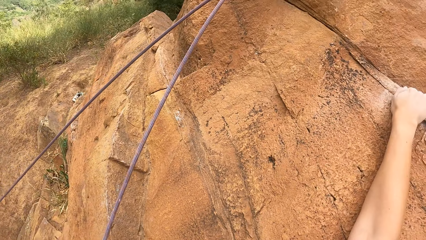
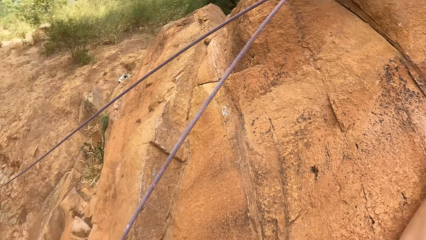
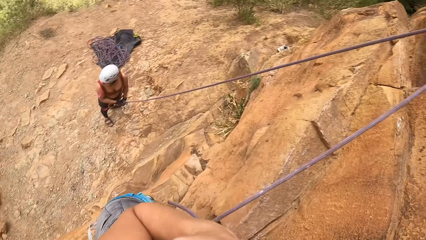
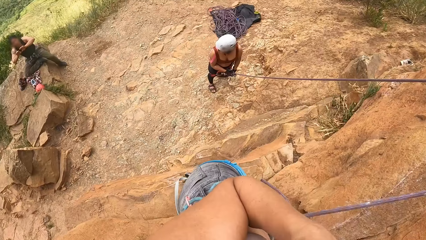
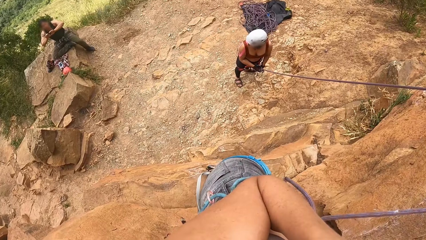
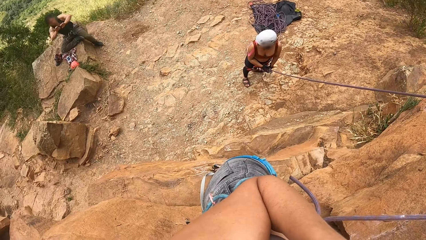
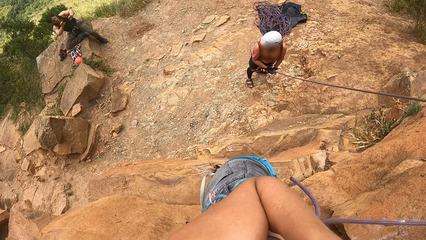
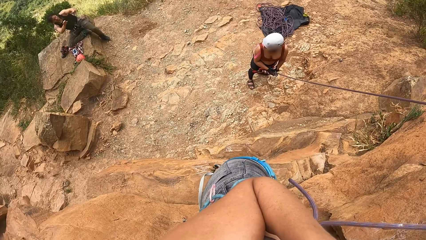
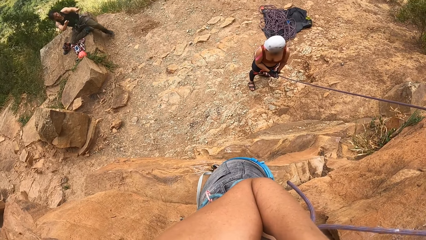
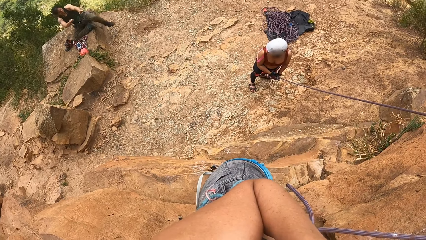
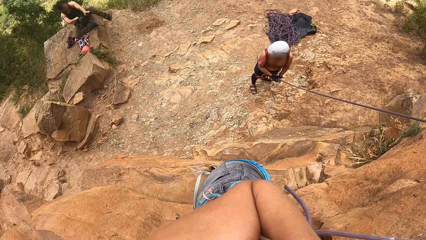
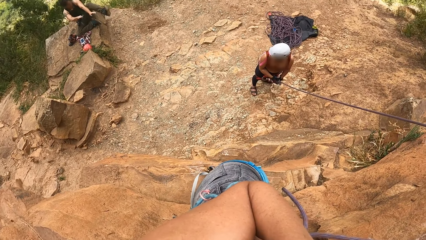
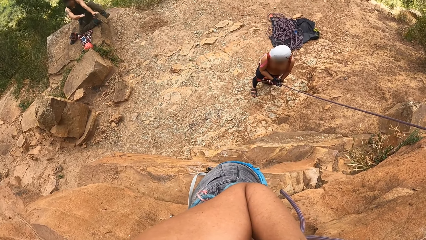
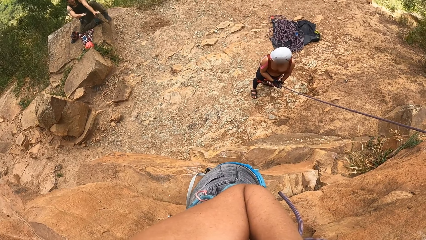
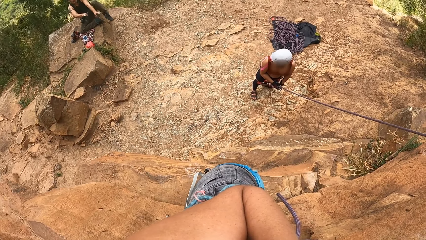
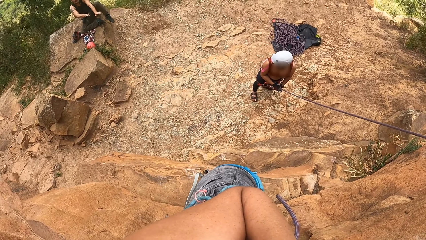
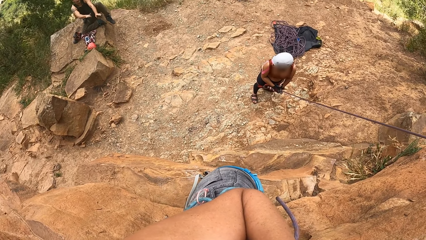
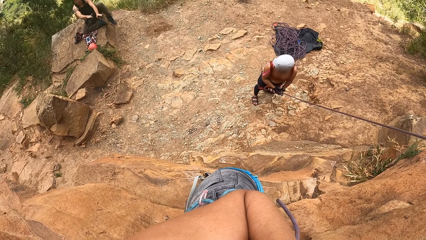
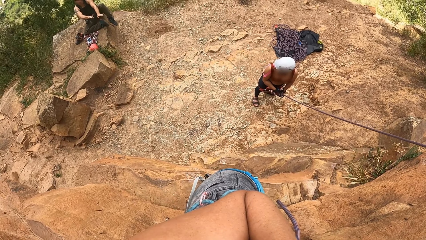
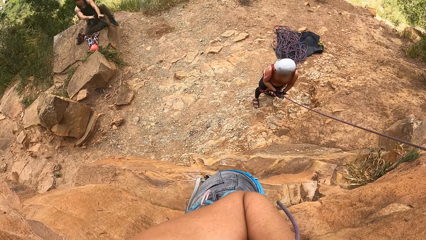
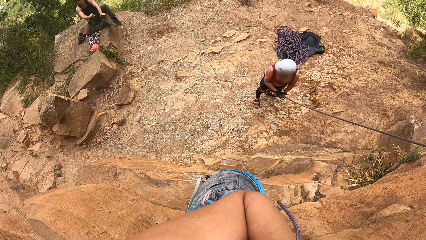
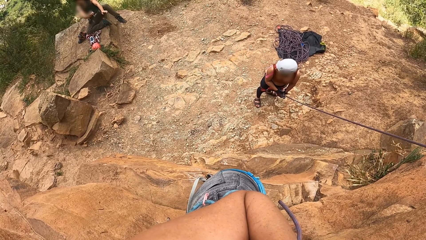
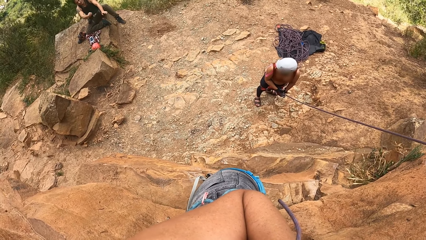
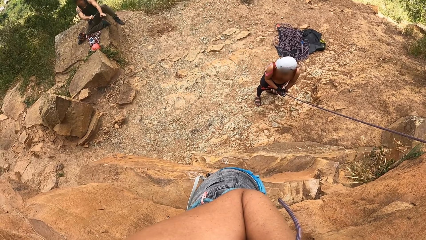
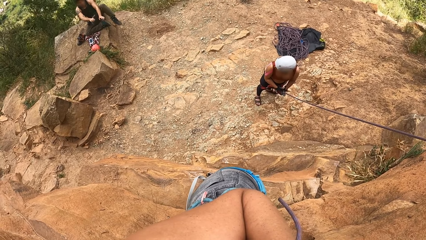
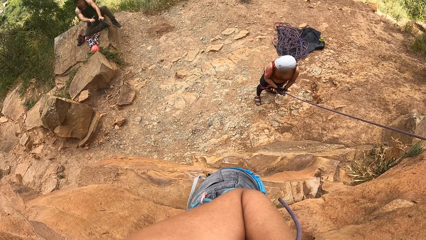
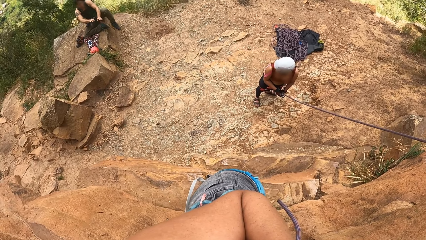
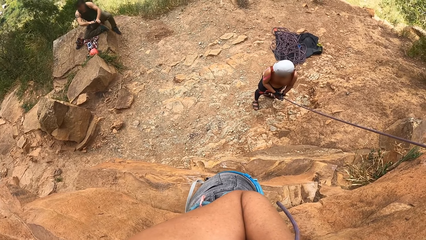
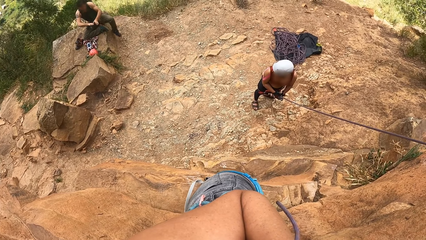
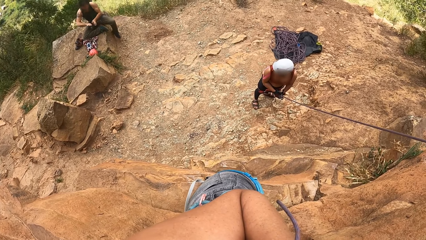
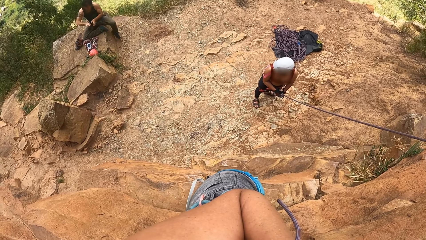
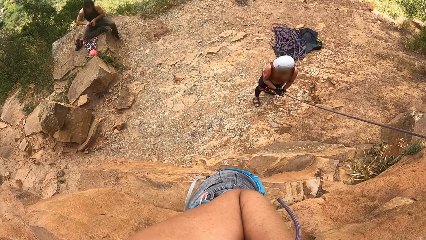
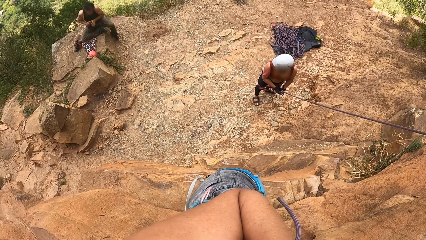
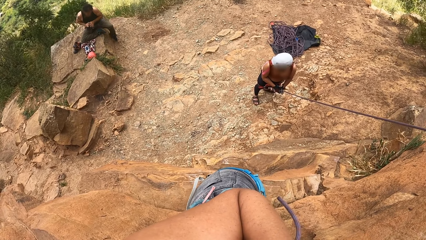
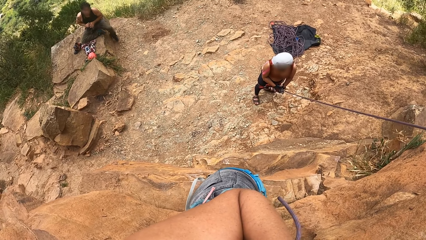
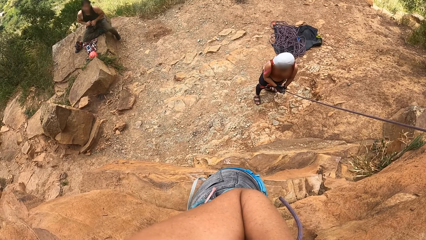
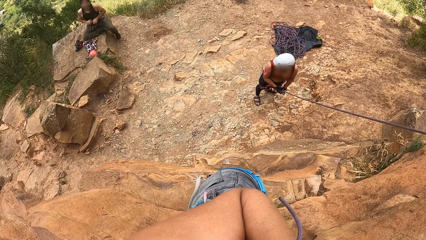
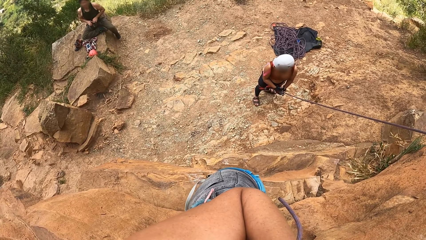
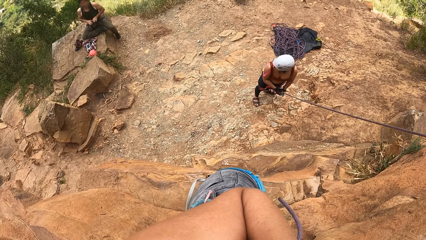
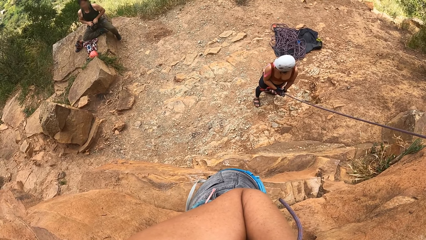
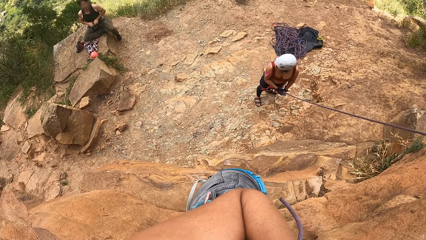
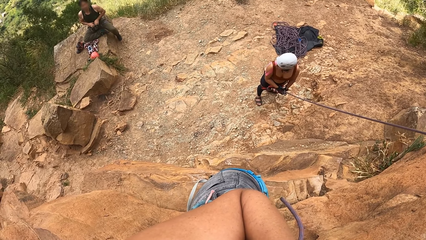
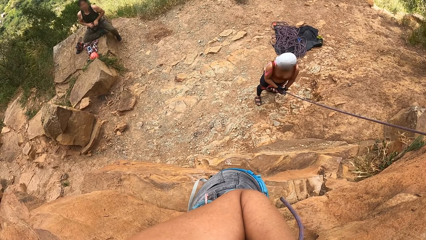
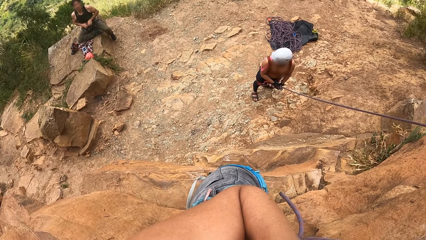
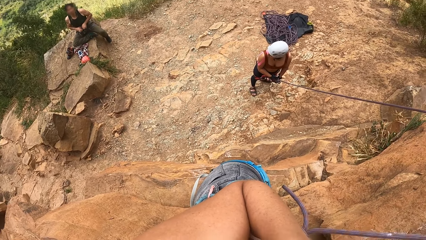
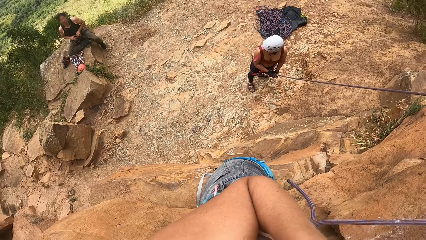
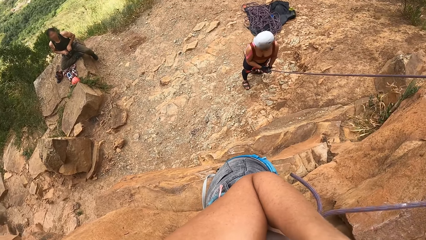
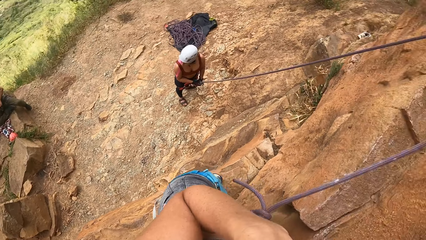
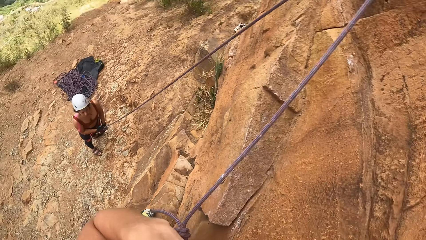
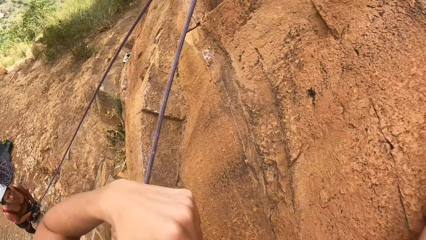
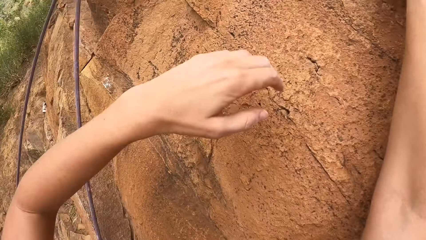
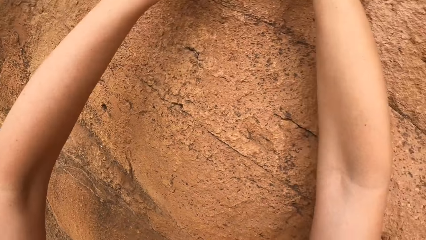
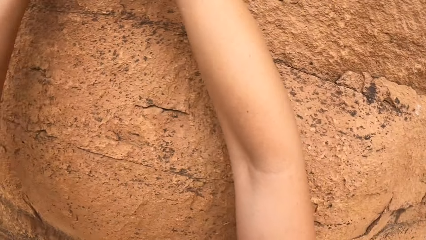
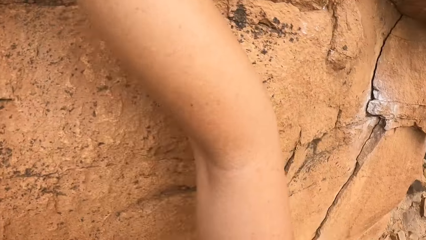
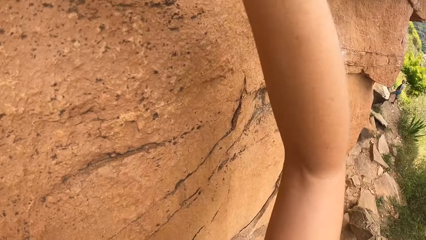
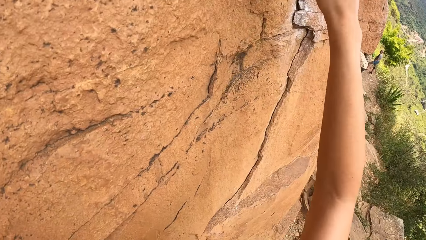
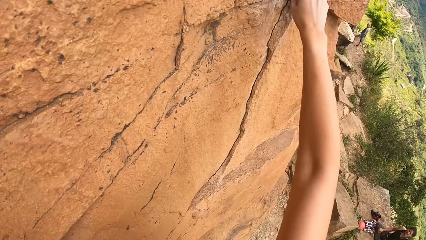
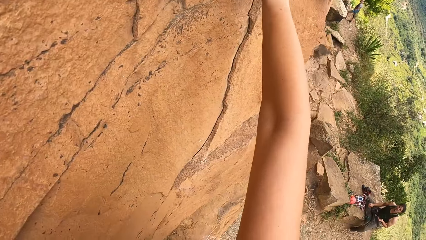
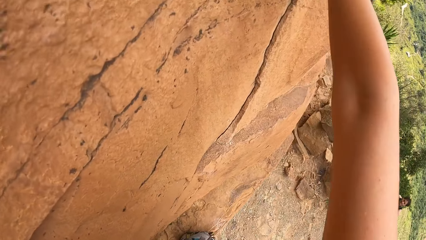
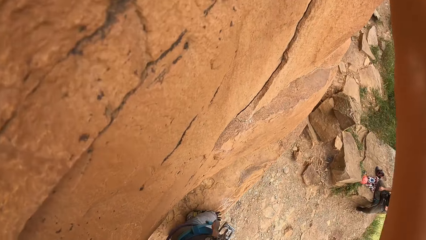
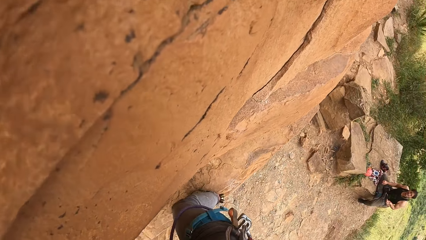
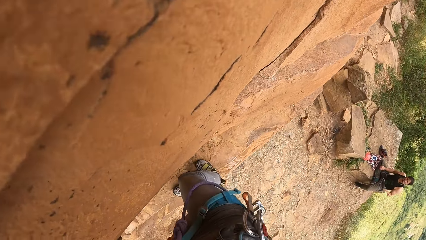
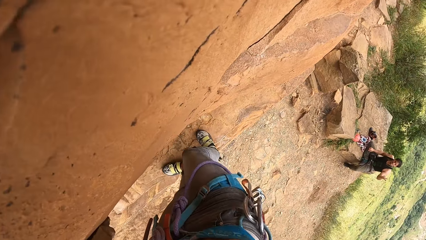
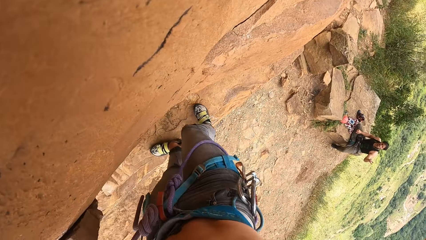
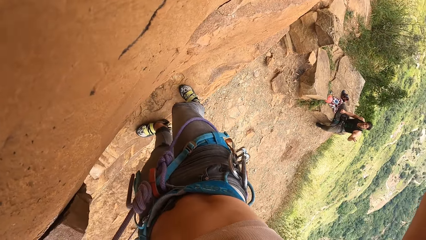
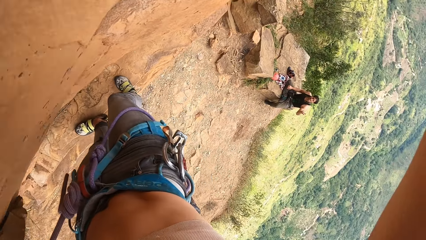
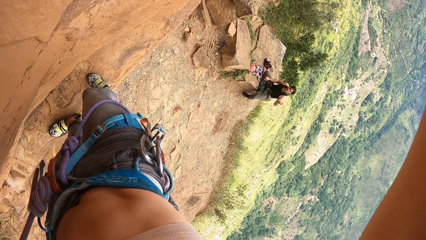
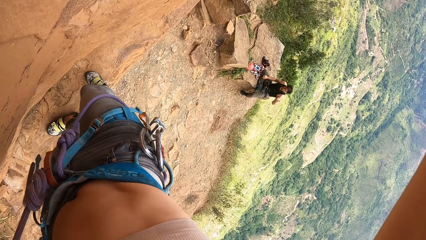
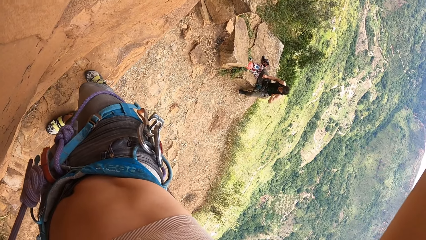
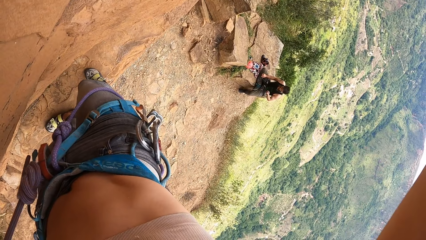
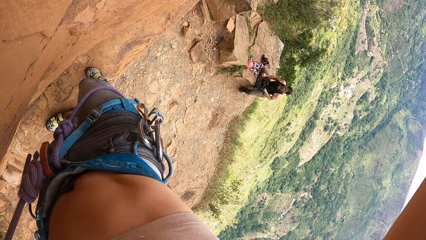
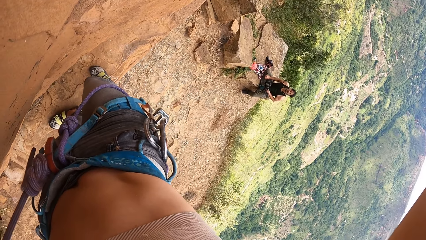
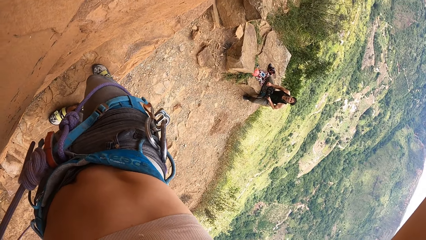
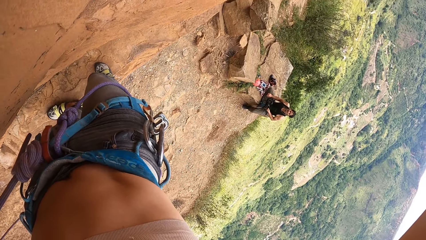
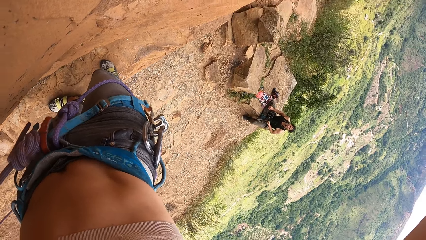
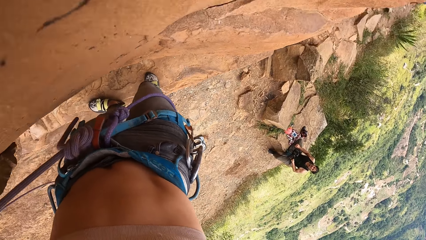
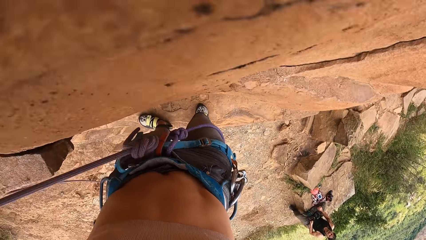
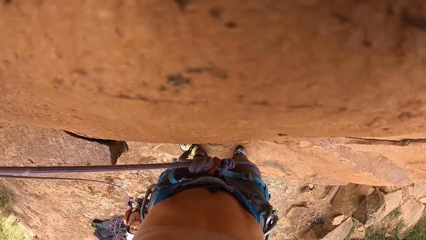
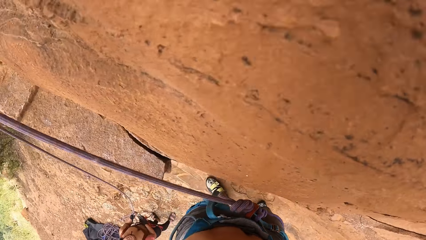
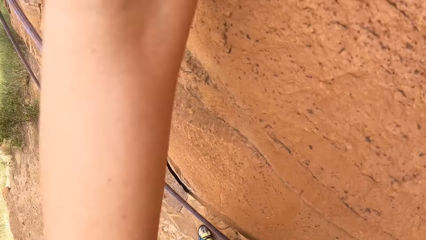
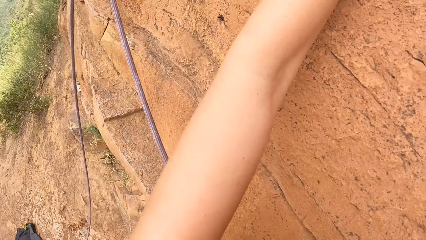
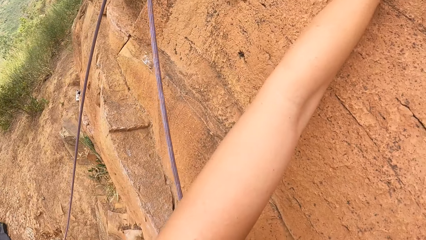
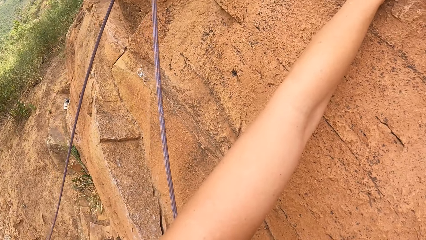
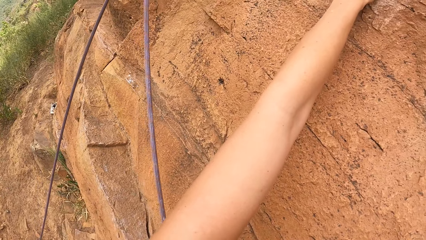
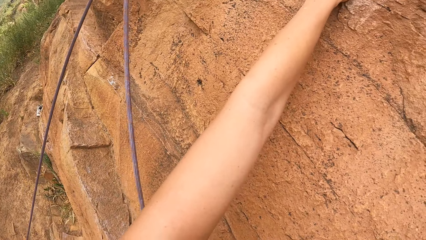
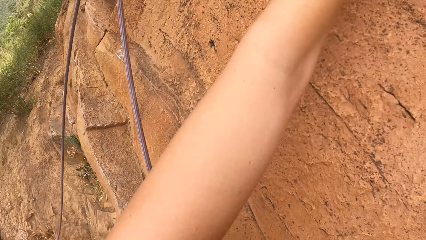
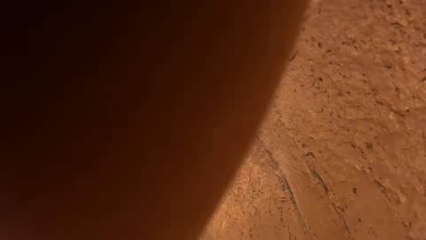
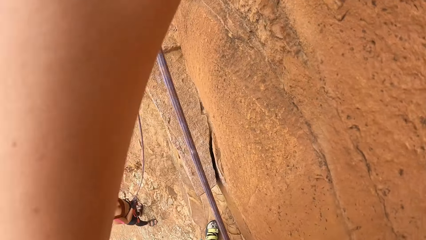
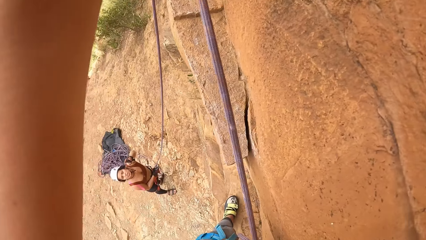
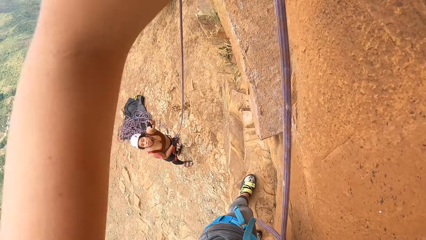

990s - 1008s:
The camera wearer looks around. A man speaks to the camera wearer. The camera wearer looks around. They climb the rock.
